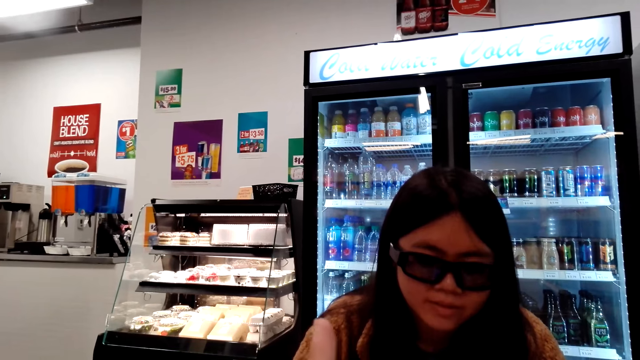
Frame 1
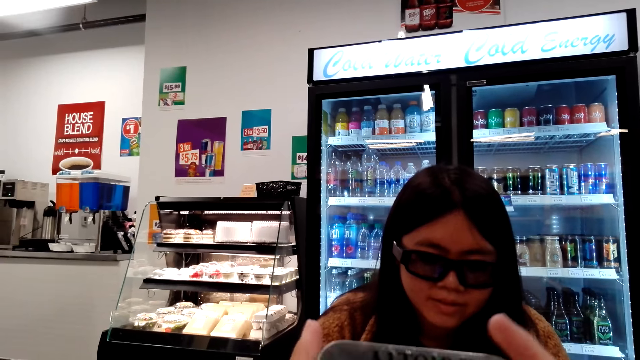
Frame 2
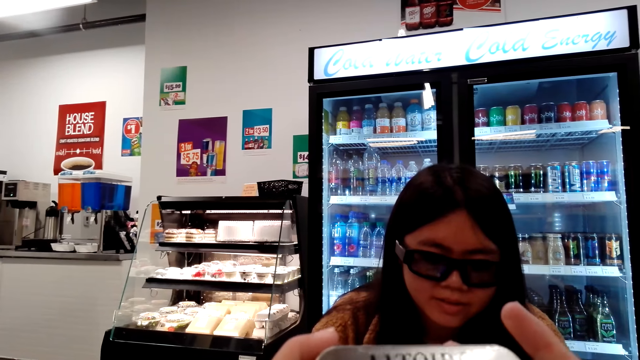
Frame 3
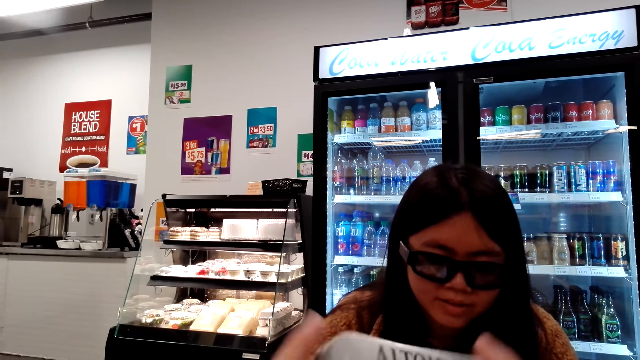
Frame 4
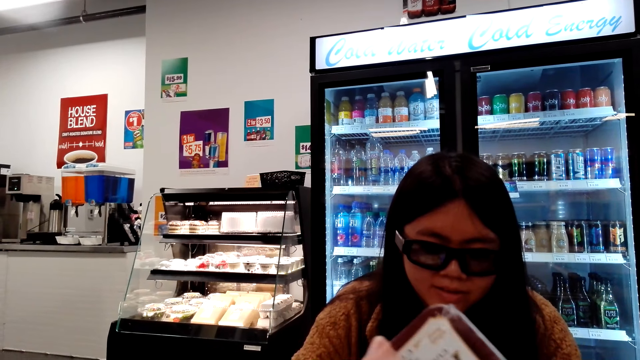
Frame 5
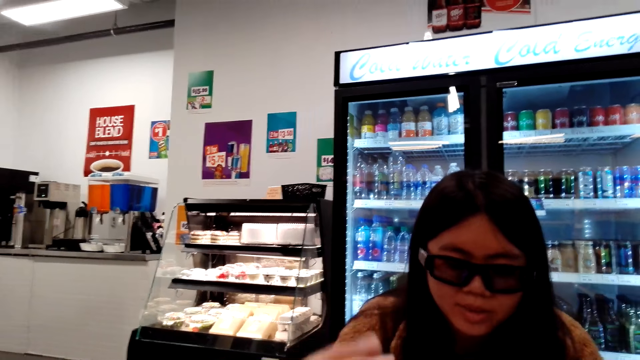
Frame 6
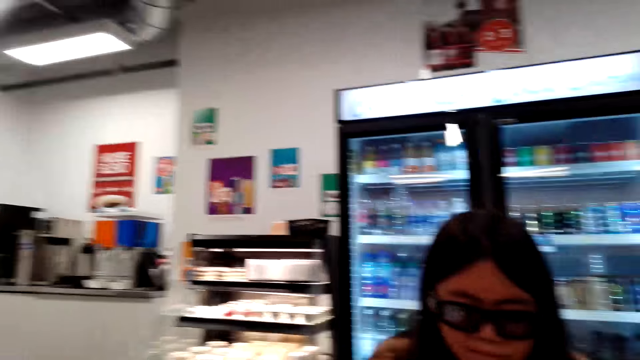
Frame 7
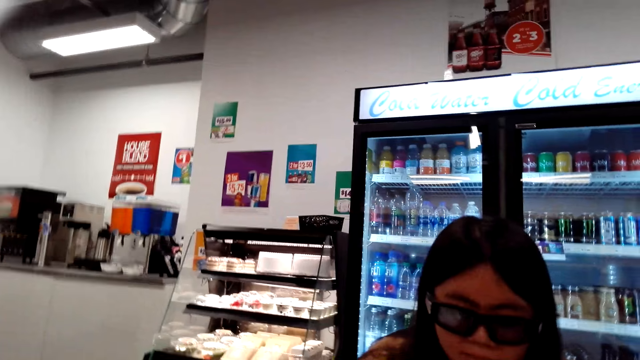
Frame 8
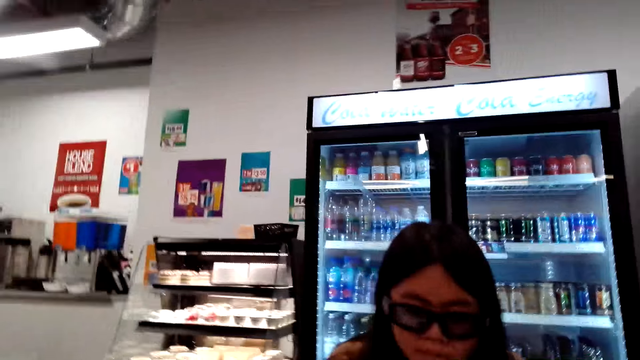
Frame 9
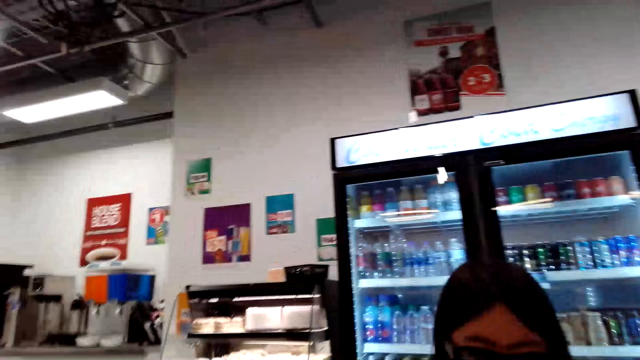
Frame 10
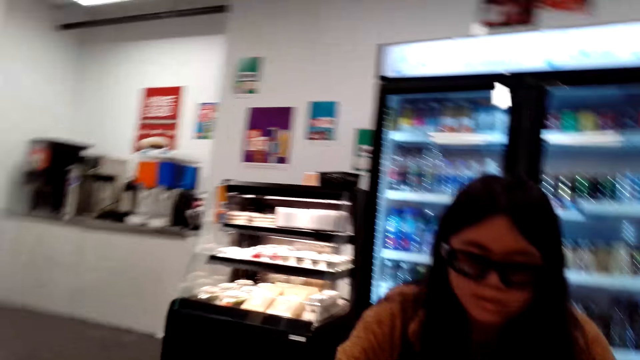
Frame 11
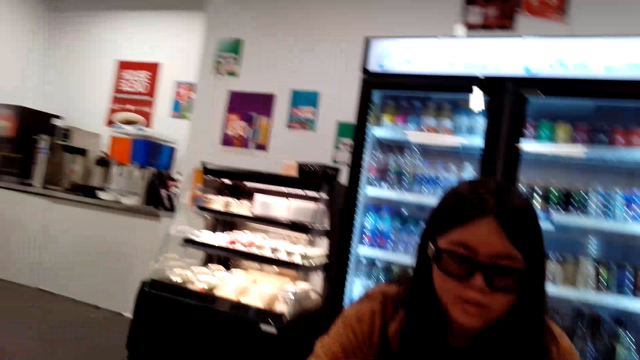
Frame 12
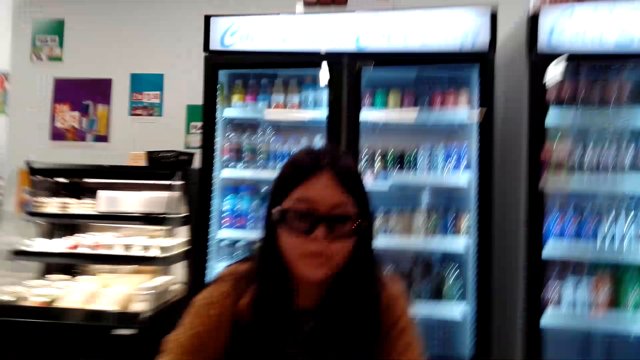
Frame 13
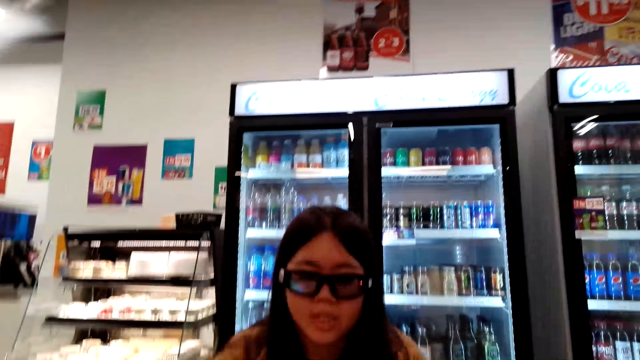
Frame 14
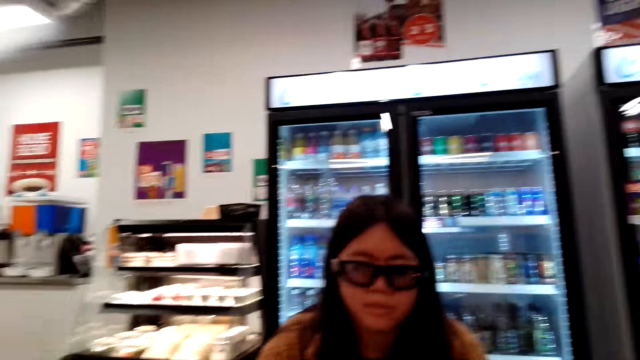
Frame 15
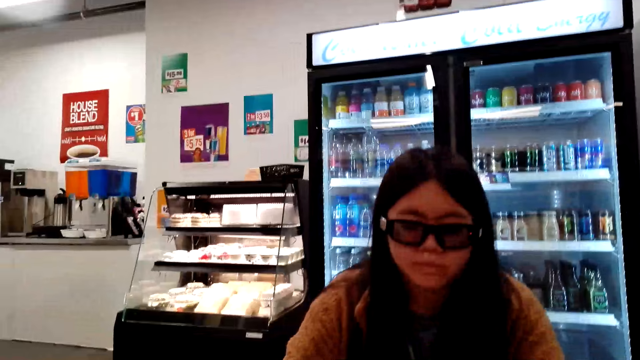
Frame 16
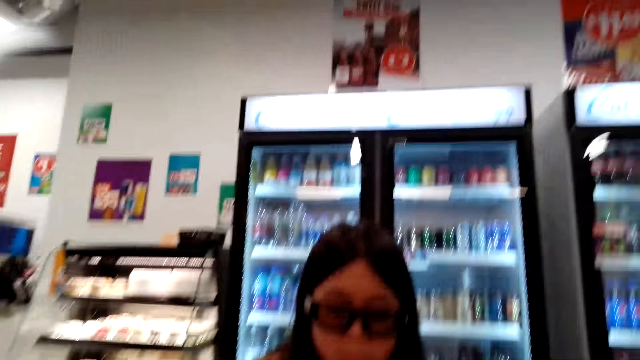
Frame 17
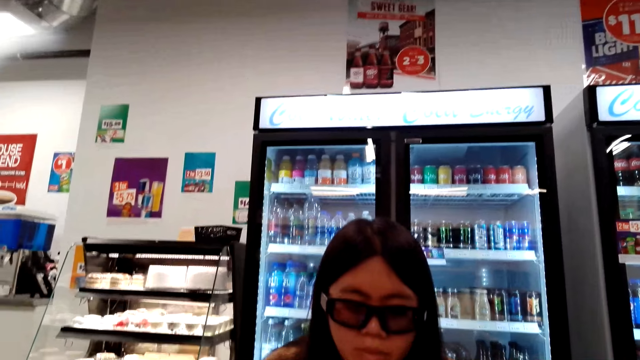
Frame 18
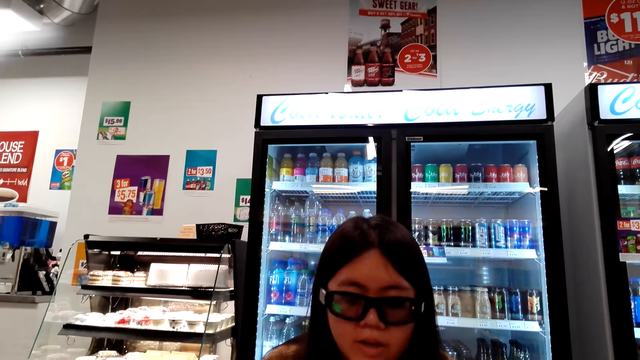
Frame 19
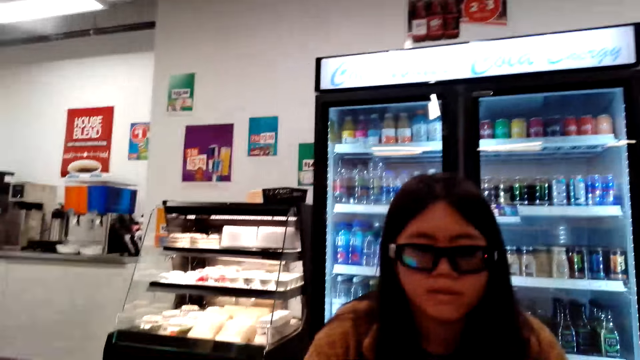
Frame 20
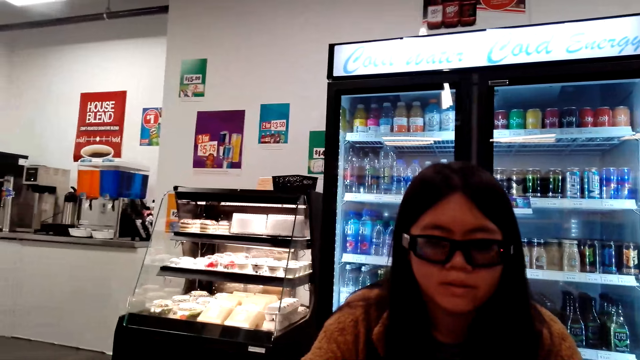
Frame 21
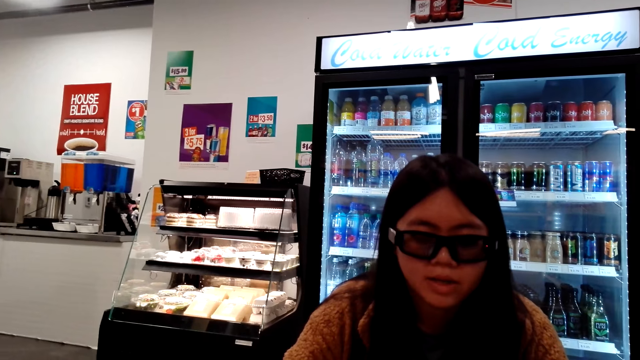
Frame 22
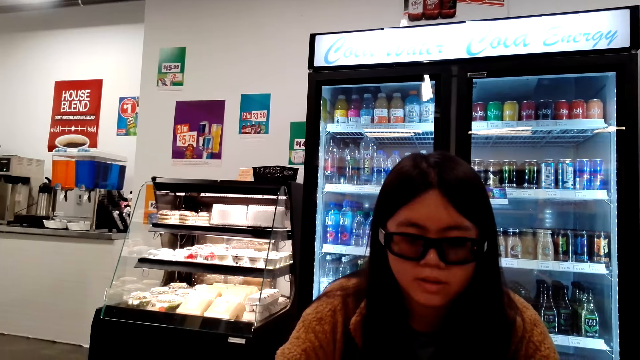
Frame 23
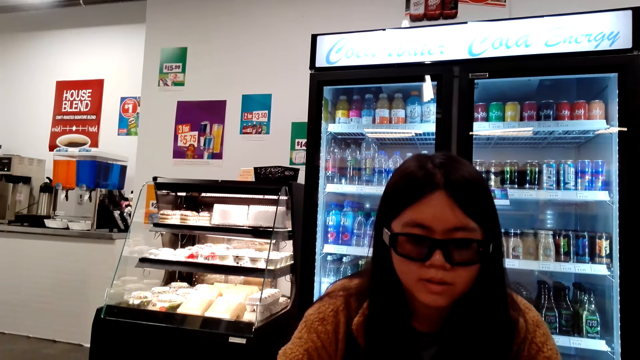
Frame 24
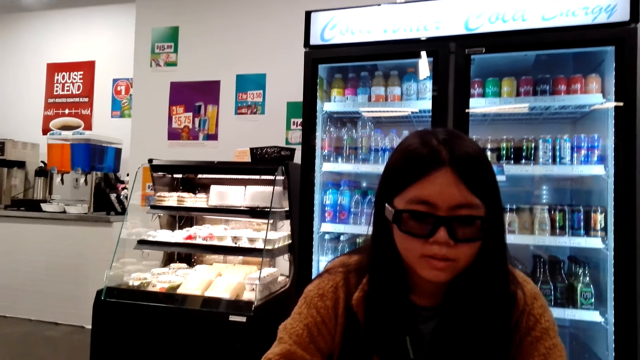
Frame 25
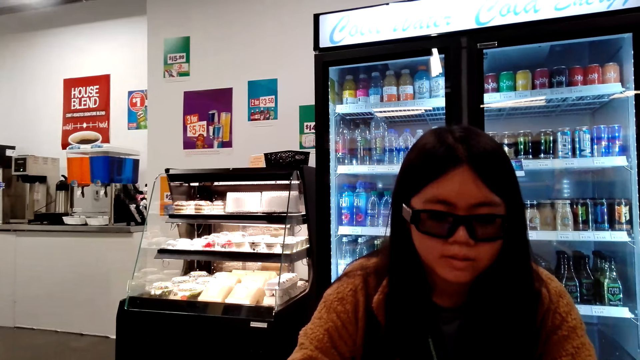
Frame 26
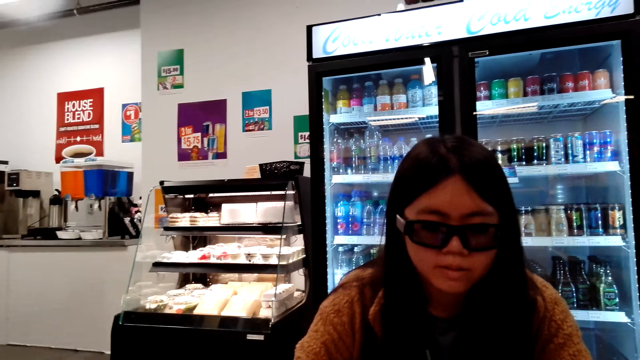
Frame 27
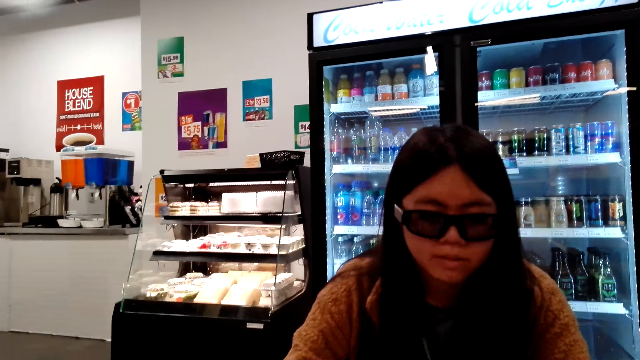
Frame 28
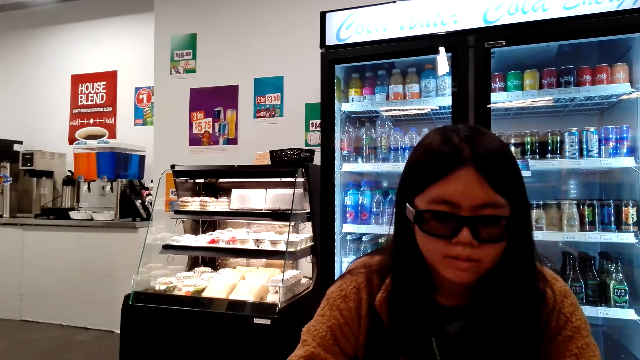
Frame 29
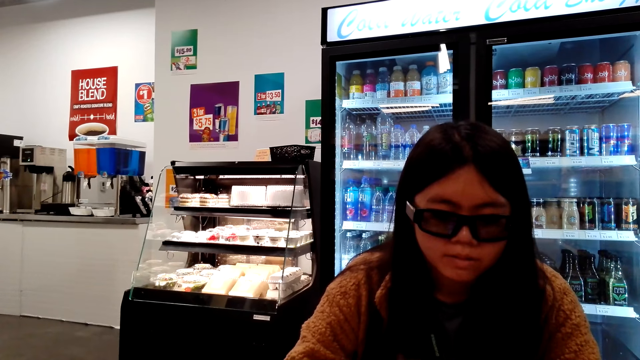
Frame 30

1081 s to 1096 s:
The camera wearer holds something. They talk to a woman.

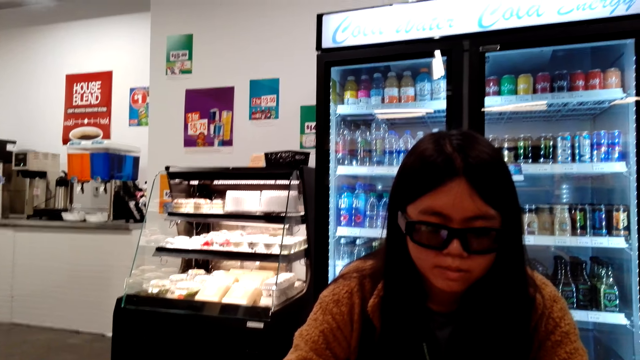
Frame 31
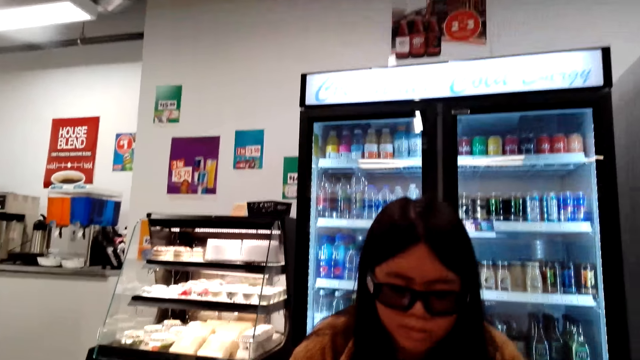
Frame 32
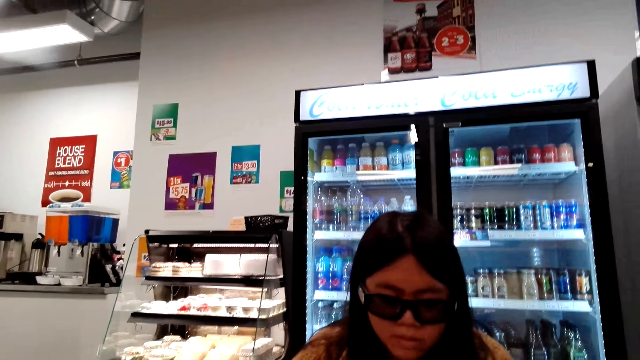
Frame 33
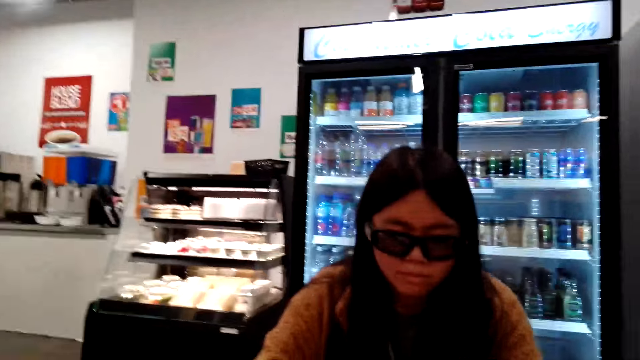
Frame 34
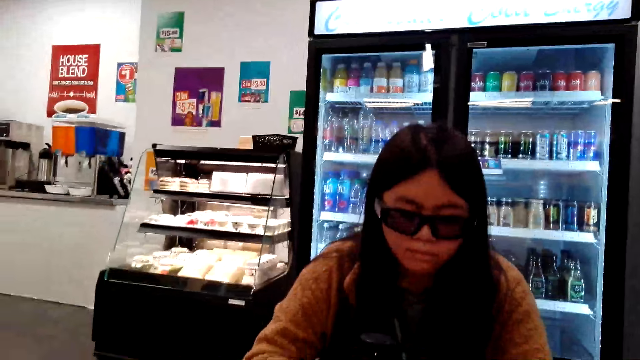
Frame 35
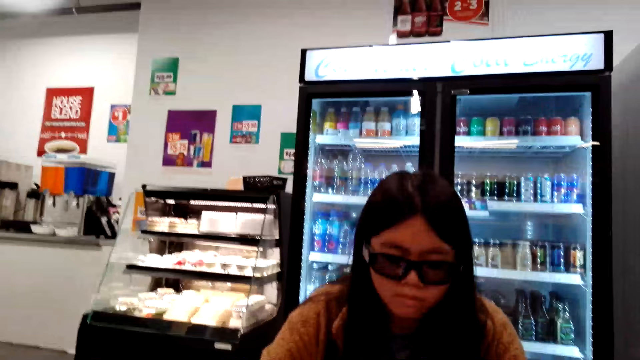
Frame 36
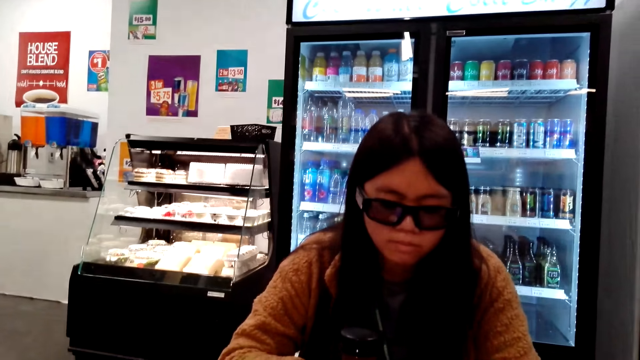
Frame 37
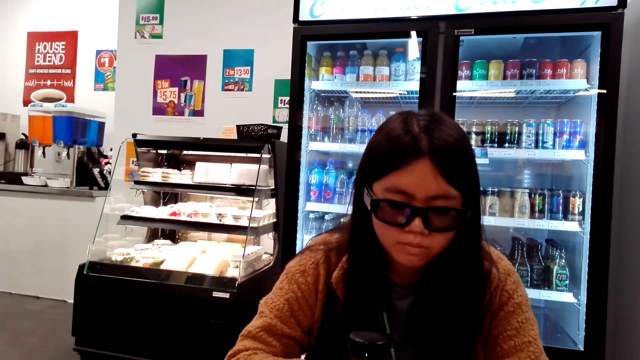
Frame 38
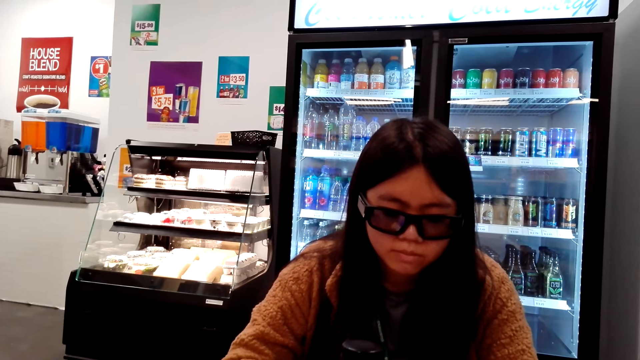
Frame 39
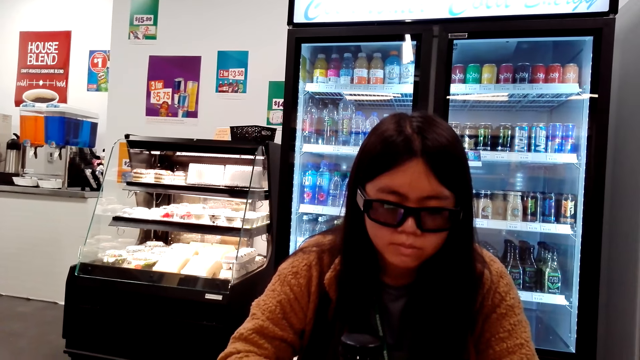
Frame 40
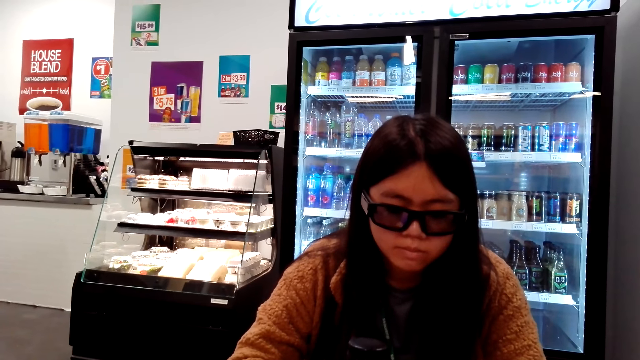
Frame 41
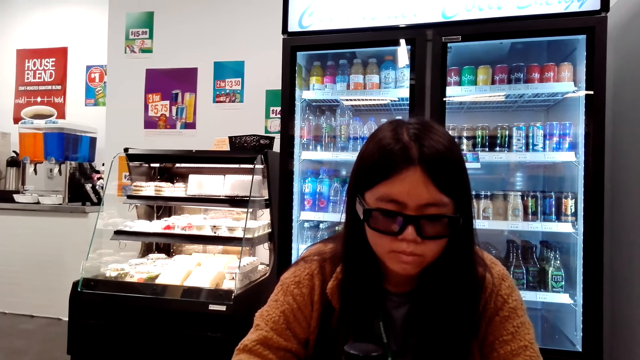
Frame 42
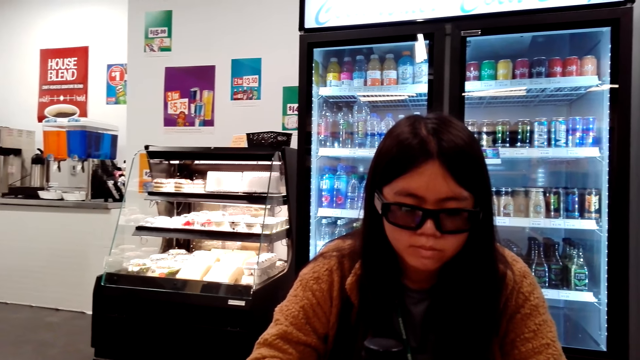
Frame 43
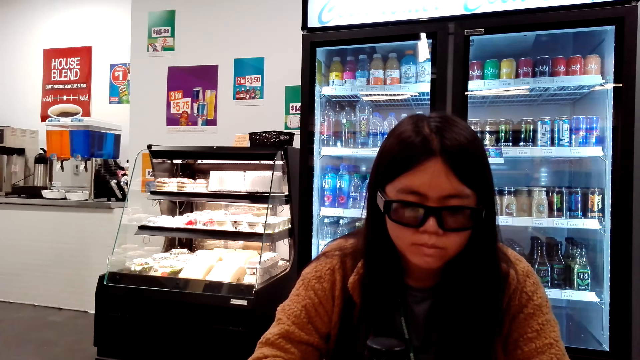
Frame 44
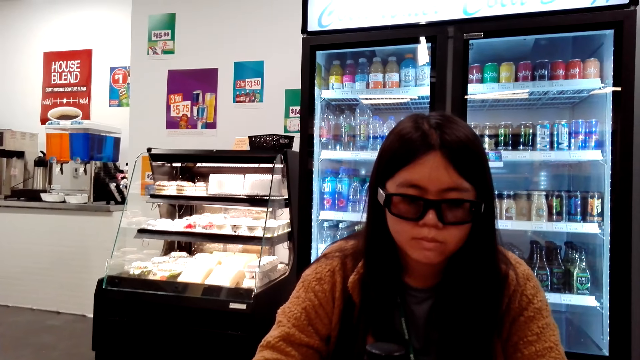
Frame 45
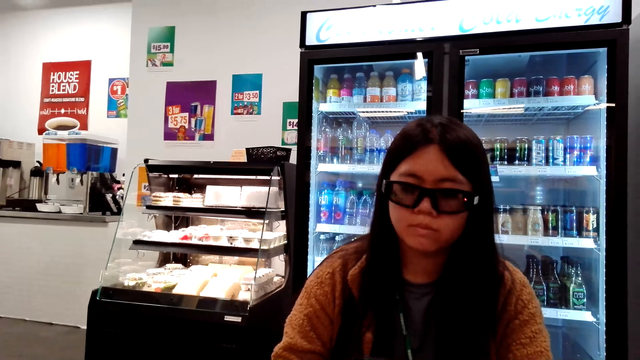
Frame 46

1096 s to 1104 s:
The camera wearer looks around the store.
